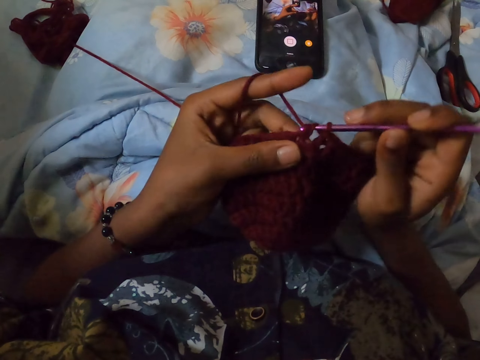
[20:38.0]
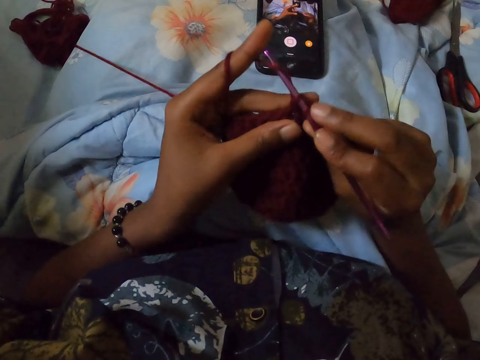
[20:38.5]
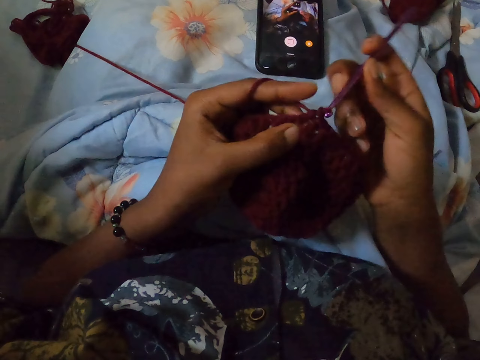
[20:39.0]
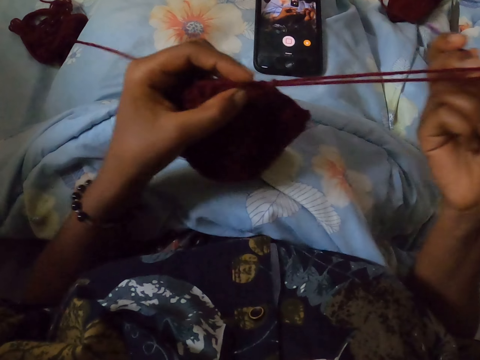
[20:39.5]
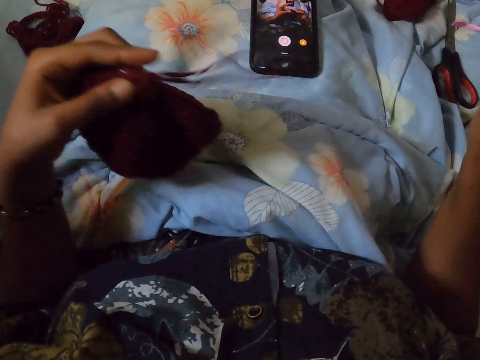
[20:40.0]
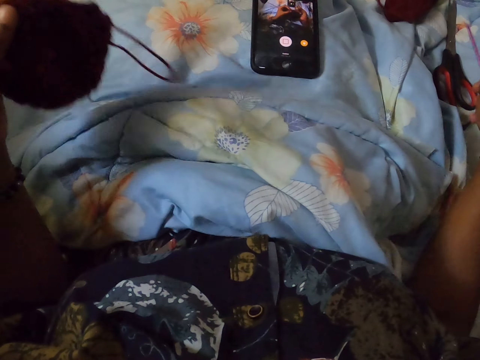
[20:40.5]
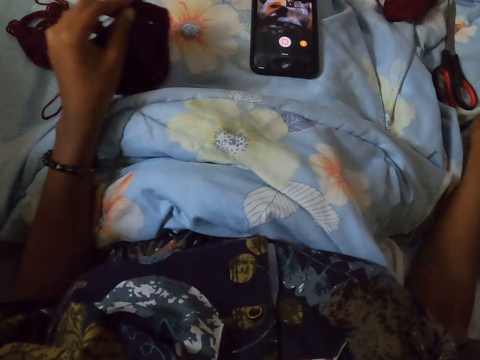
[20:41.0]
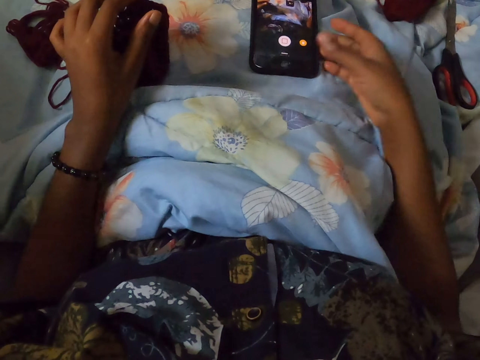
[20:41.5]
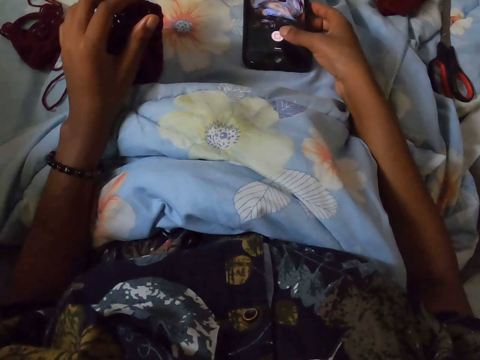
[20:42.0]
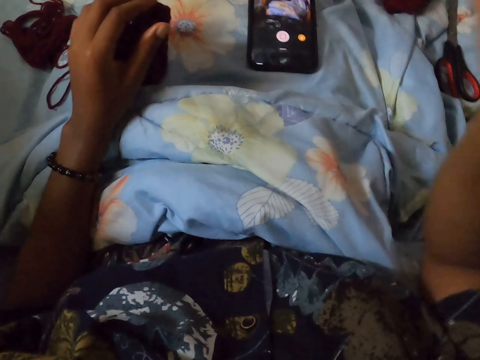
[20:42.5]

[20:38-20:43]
The camera wearer pulls the thread from the crochet hook. She drops the crochet hook on a bed with her right hand. She looks at the phone. She drops the crocheted wine wool on the bed with her left hand. She operates the phone with her right hand. She touches the phone. She lifts the hand.
